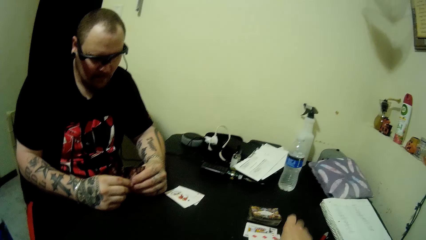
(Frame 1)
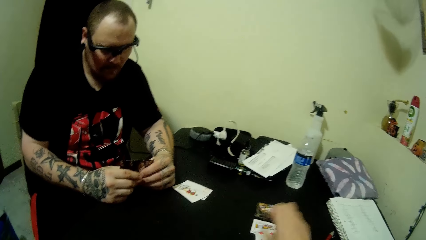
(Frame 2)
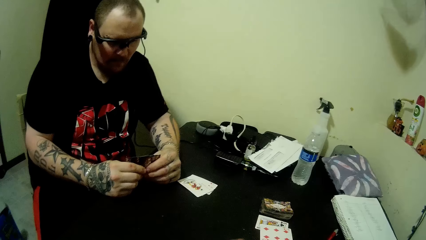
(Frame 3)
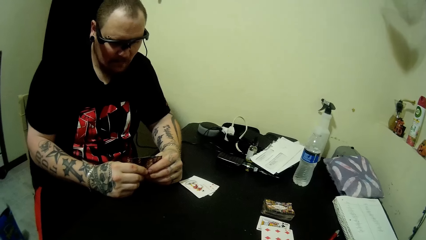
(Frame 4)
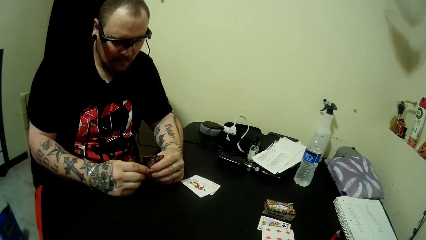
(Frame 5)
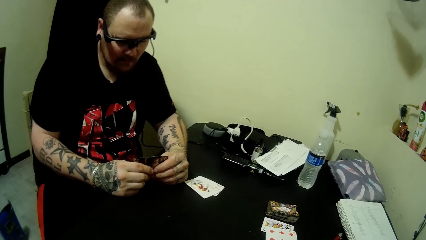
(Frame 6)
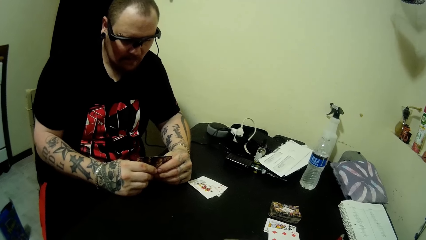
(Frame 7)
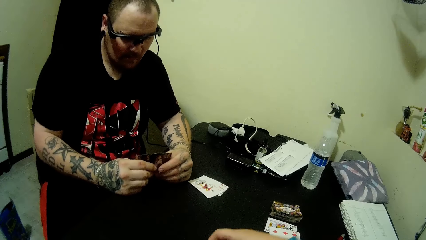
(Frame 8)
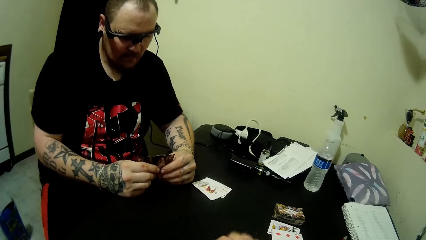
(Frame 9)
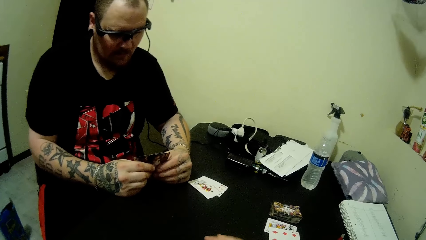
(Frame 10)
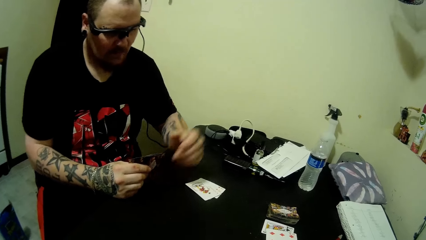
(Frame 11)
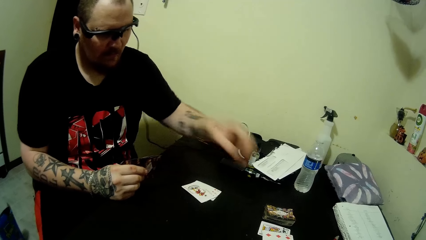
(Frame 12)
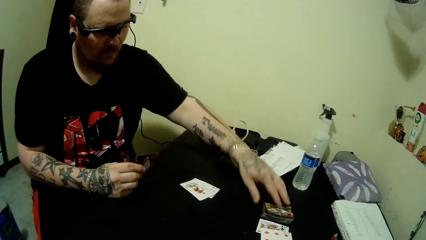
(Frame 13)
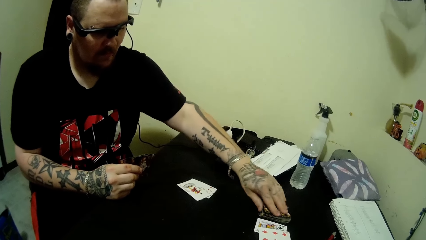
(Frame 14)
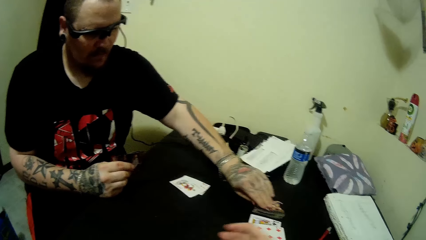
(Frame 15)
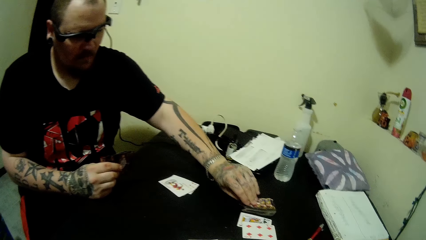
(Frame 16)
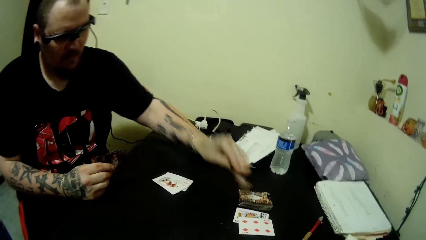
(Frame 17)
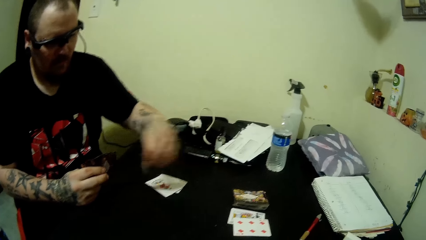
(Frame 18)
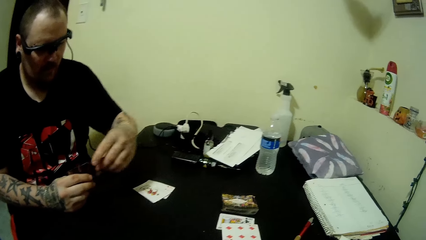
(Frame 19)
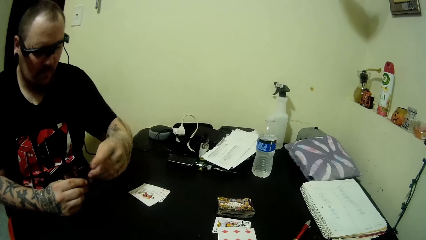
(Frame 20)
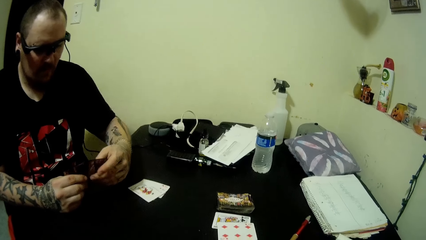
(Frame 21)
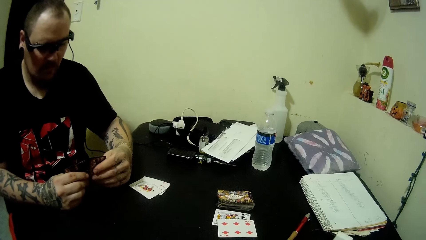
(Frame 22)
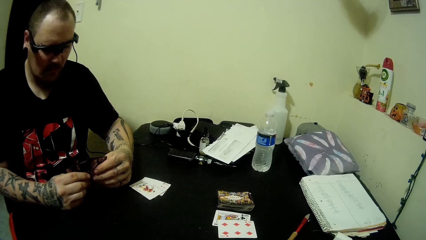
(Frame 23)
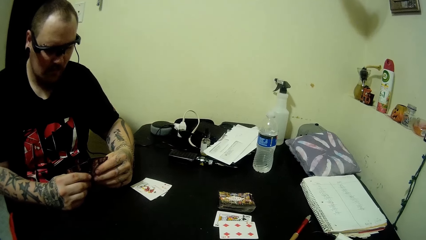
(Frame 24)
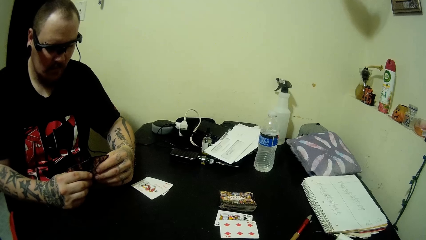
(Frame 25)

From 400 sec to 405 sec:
The camera wearer drops a card on the table. The man picks up a card on the table with his left hand. The man touches the play card in his hand.

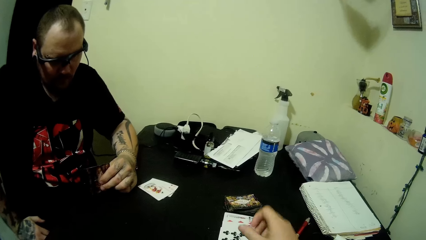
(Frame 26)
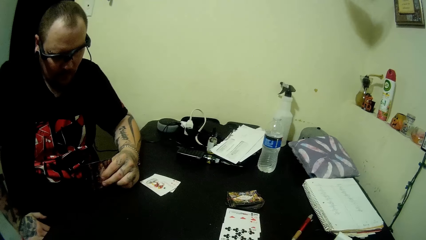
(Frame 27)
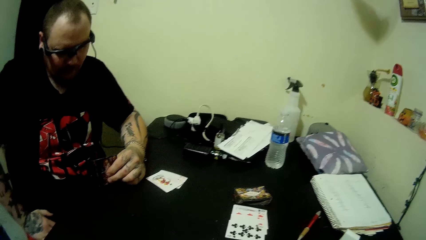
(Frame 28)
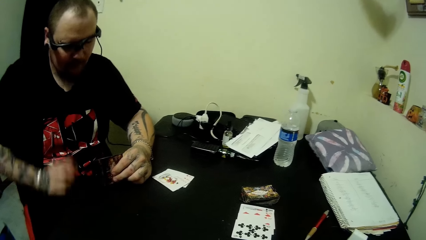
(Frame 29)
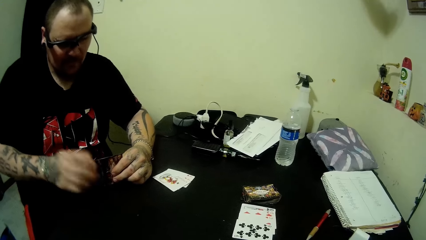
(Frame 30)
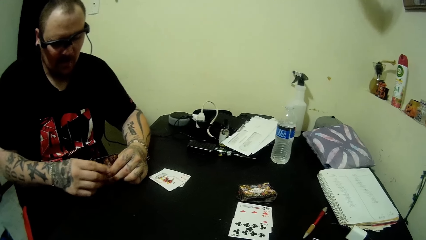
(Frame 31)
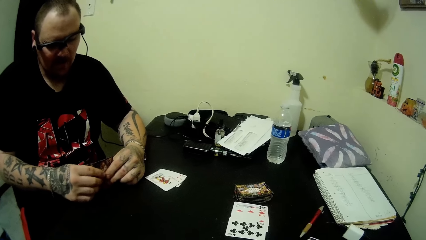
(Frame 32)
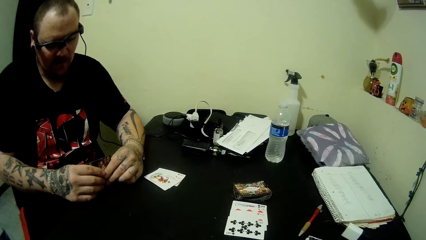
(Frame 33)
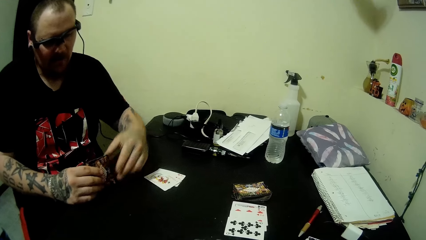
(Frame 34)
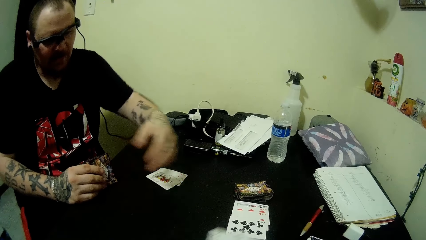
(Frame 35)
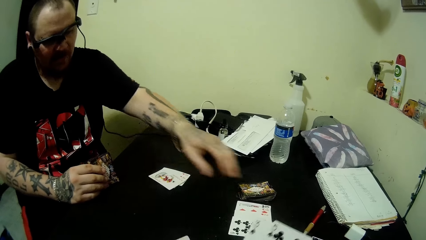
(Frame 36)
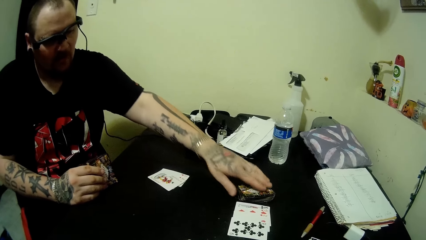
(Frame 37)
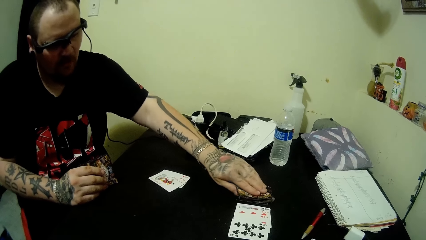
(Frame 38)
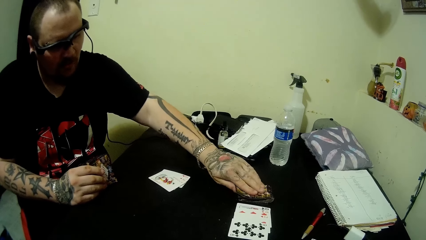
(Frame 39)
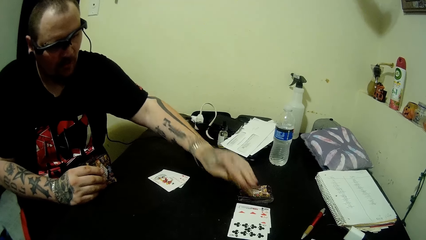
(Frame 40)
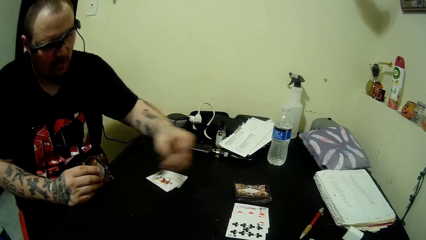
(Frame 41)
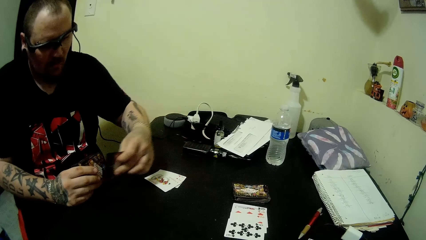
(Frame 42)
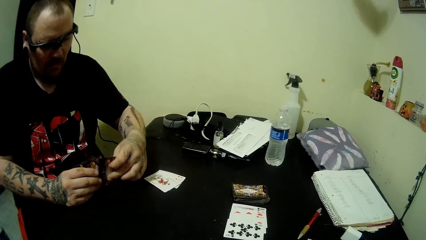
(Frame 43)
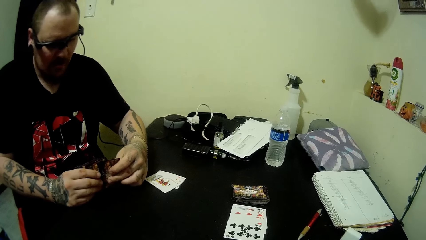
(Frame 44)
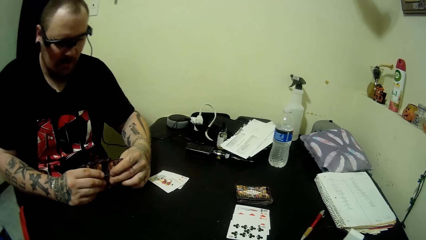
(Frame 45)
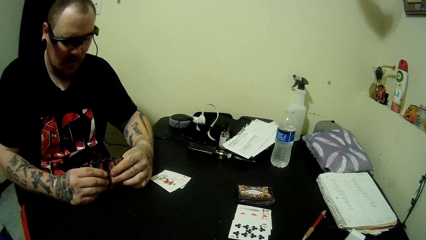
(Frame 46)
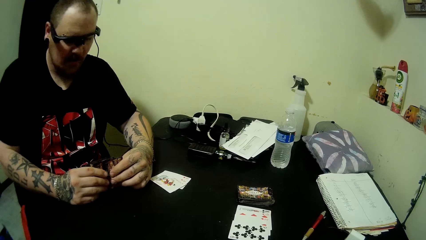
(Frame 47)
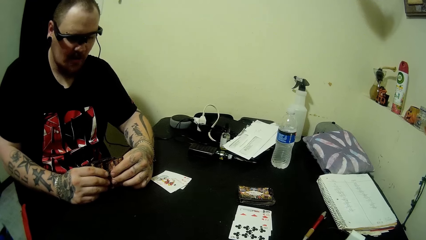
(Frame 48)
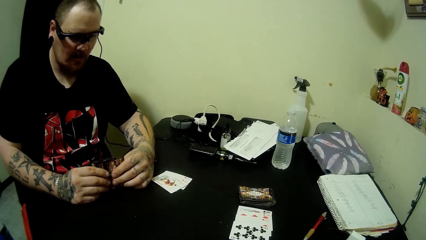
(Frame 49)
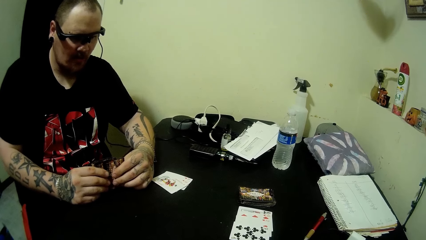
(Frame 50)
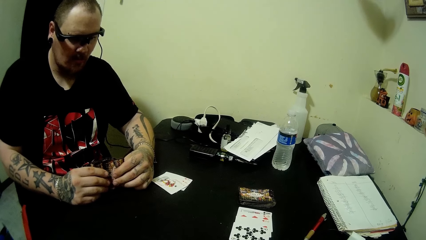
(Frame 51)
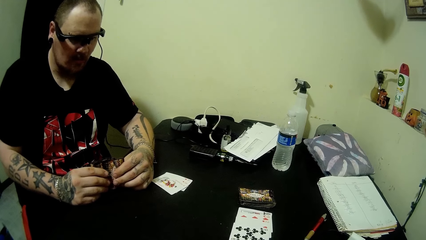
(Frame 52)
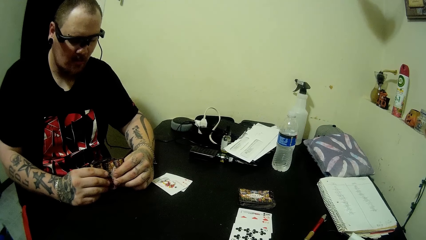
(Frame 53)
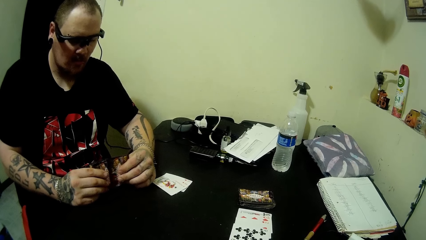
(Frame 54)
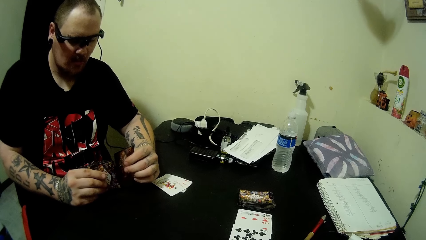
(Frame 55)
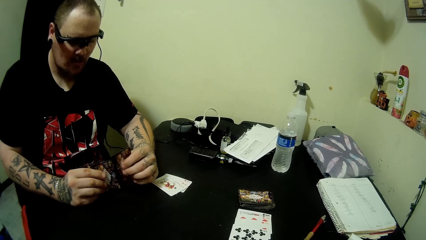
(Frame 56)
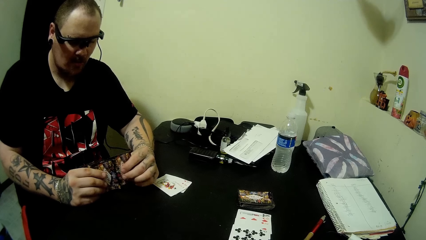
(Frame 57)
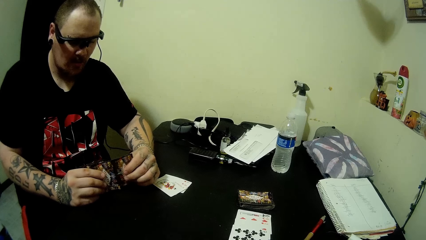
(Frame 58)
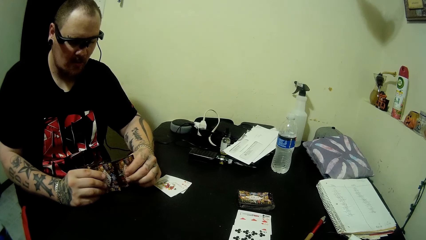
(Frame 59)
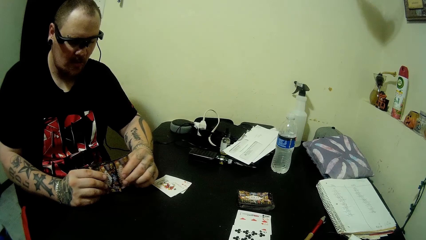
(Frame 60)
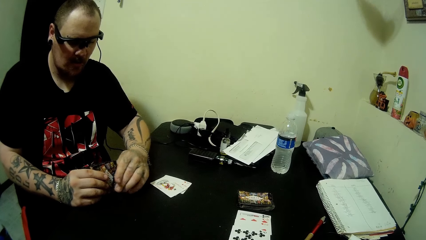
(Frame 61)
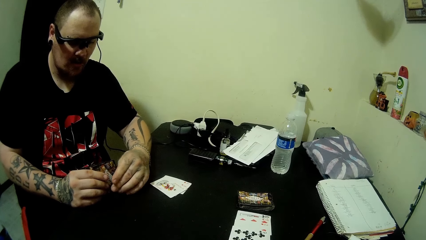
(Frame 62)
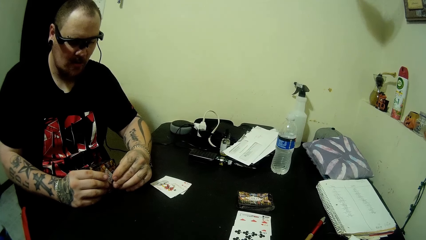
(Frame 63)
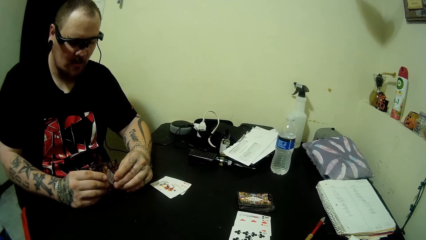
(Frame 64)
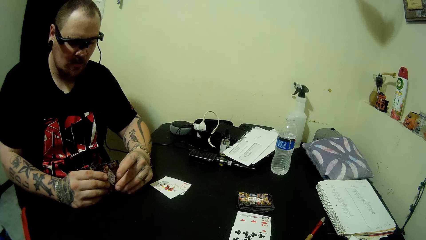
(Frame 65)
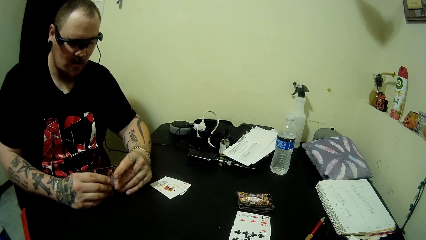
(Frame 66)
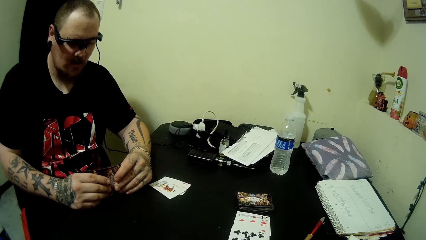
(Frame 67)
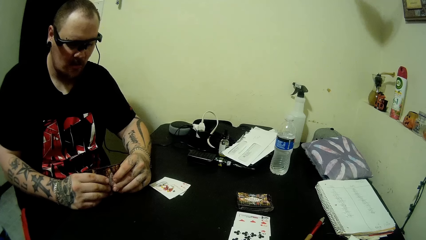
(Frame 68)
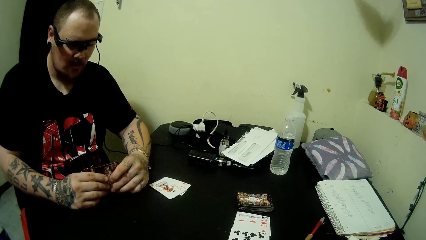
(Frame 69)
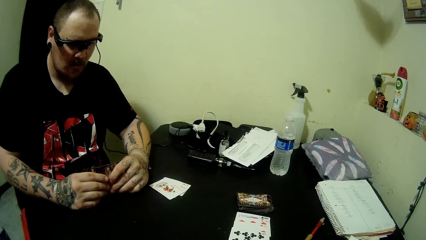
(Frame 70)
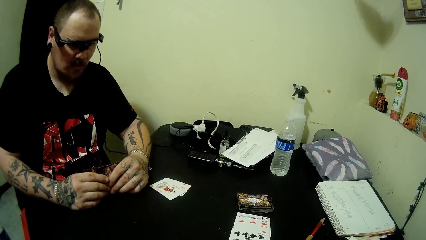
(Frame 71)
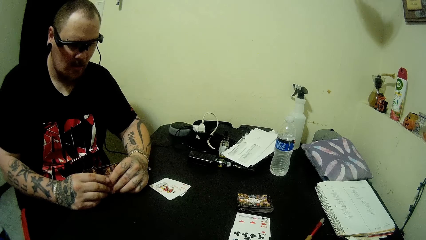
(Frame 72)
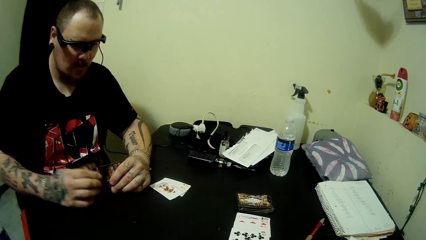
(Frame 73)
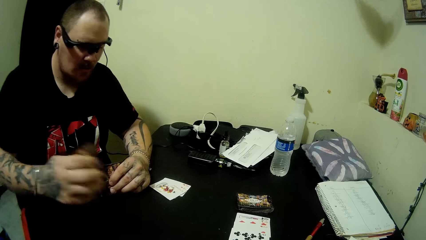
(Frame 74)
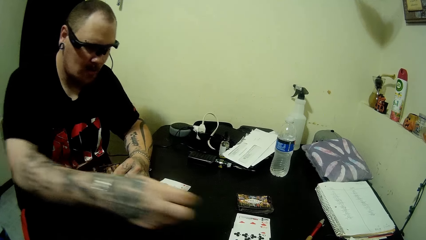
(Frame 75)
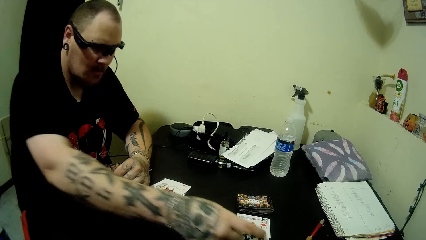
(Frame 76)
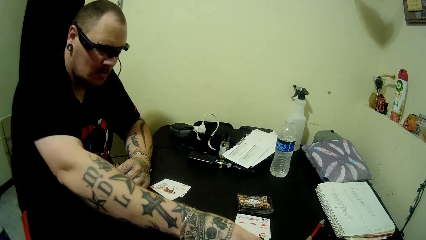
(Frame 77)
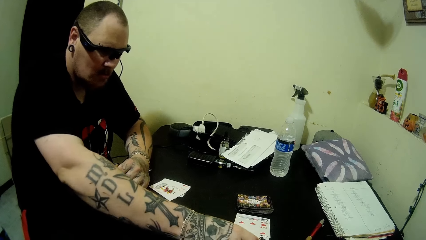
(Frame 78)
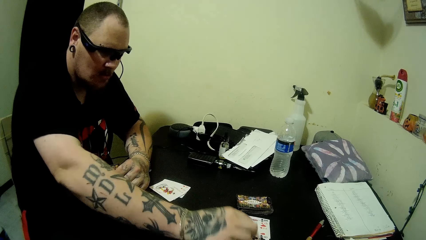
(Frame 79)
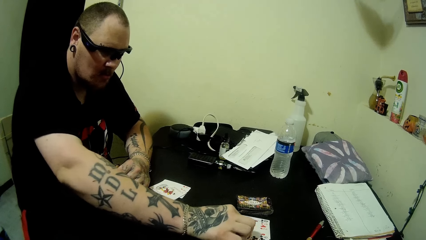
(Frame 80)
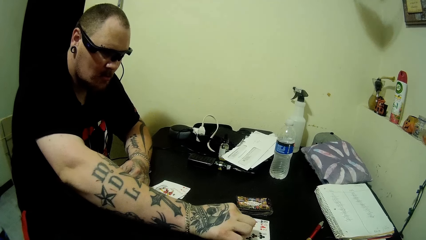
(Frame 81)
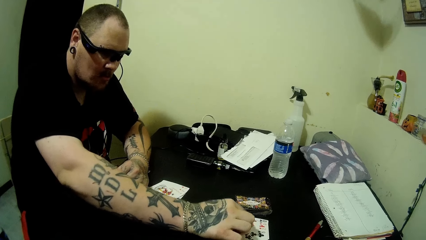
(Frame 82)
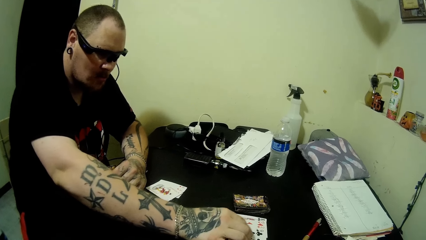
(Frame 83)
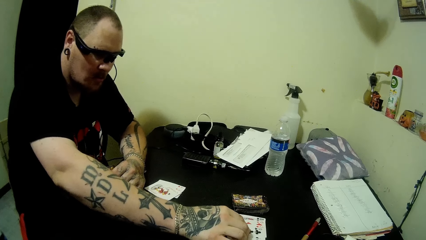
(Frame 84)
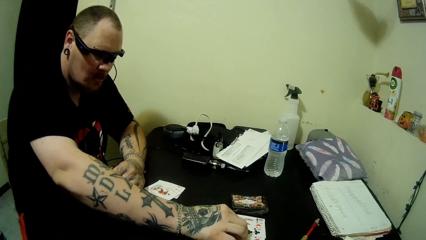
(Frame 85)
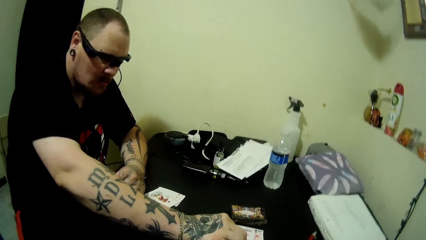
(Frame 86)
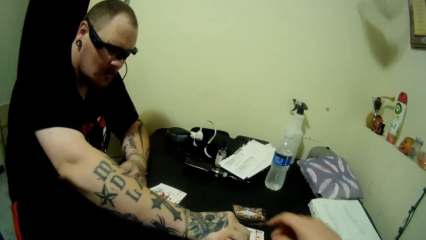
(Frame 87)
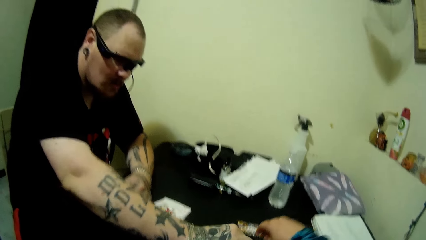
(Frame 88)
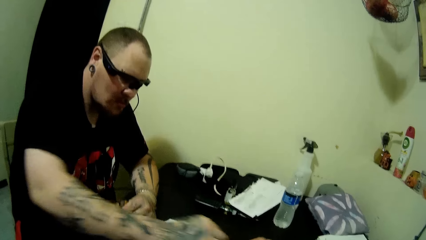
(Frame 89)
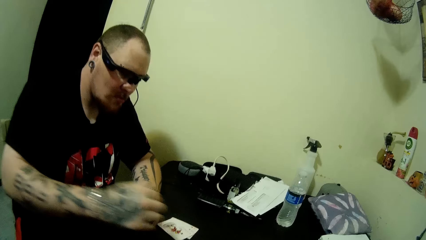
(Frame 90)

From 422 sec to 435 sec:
The camera wearer drops a card on the table. The man picks up a card on the table with his left hand. The man looks at the play cards. The man drops a card on the table. The man takes the play cards. The man touches the cards on the table.
